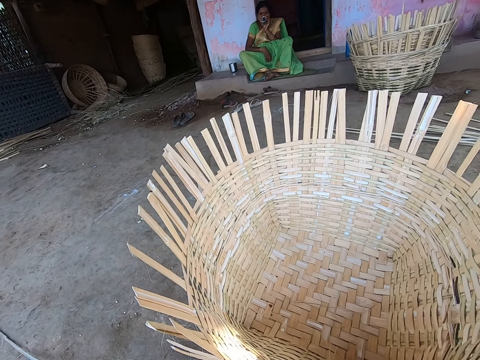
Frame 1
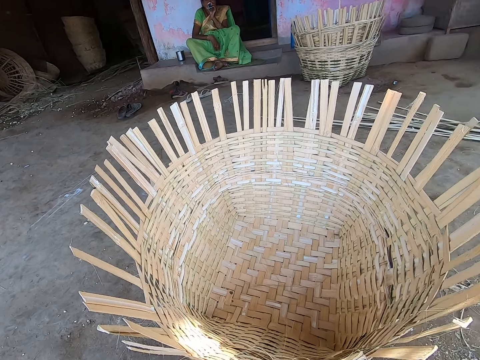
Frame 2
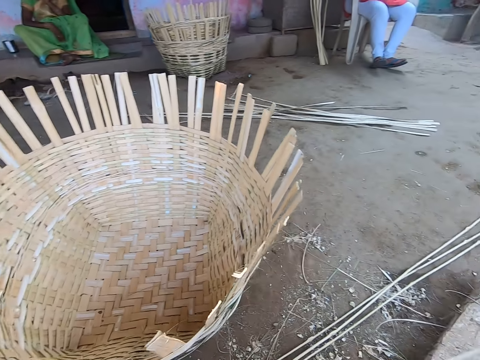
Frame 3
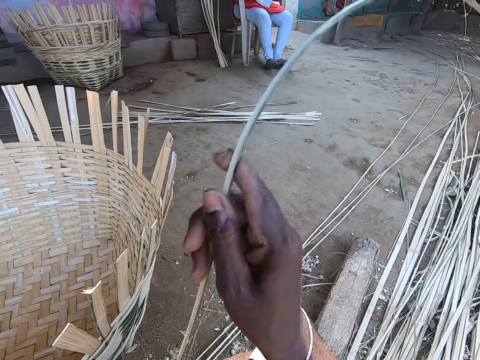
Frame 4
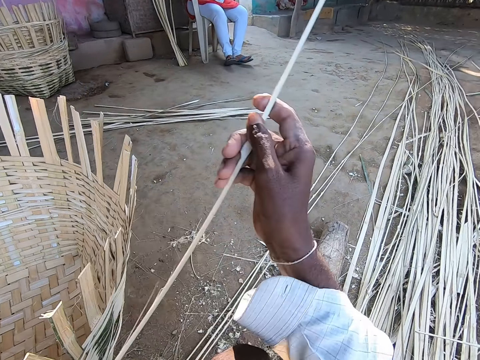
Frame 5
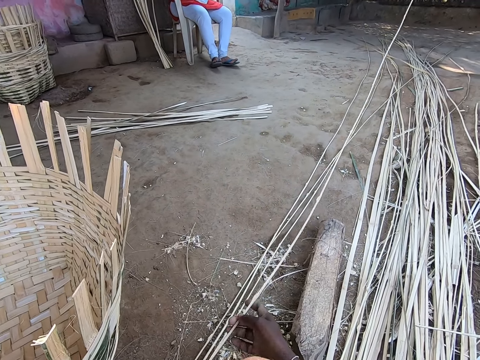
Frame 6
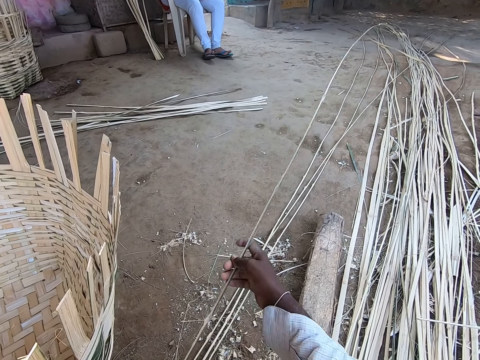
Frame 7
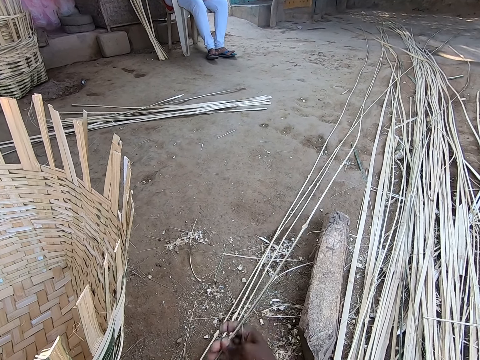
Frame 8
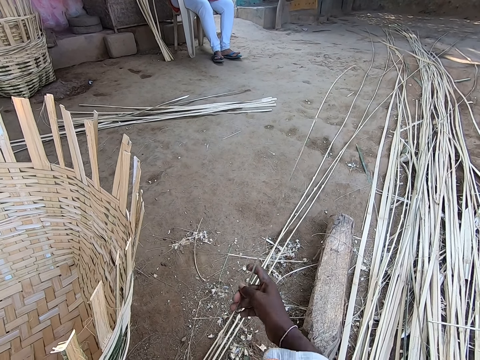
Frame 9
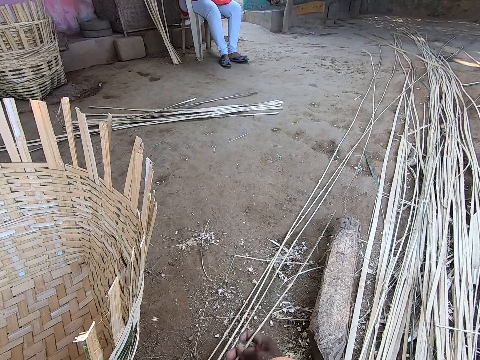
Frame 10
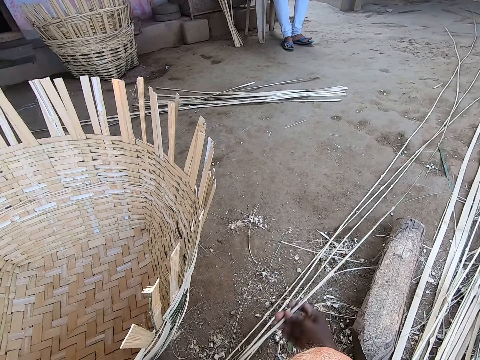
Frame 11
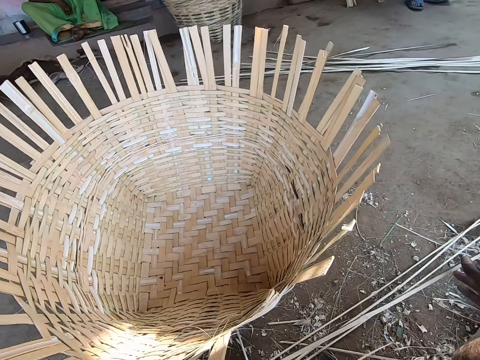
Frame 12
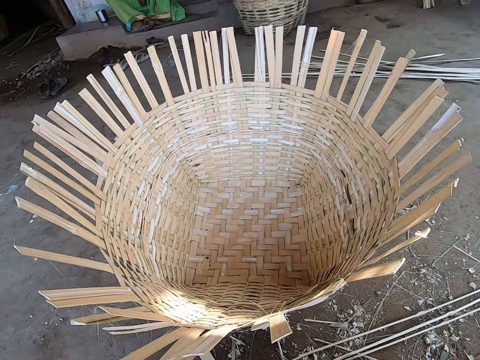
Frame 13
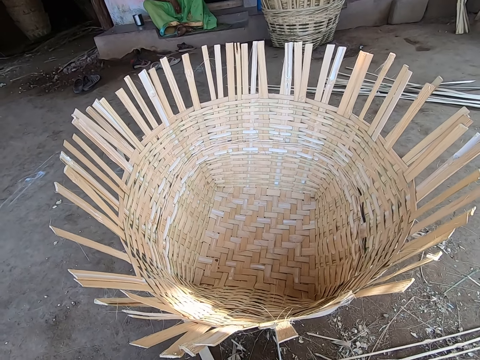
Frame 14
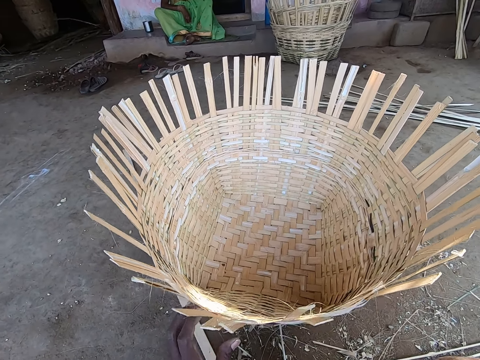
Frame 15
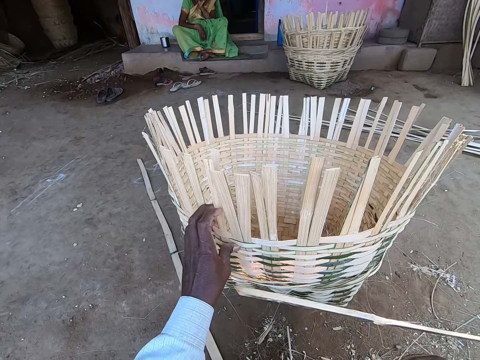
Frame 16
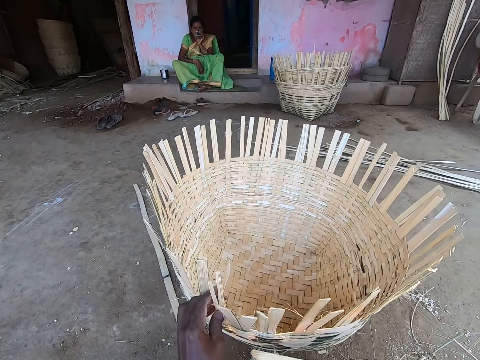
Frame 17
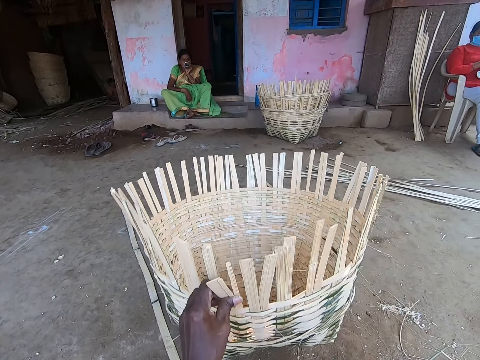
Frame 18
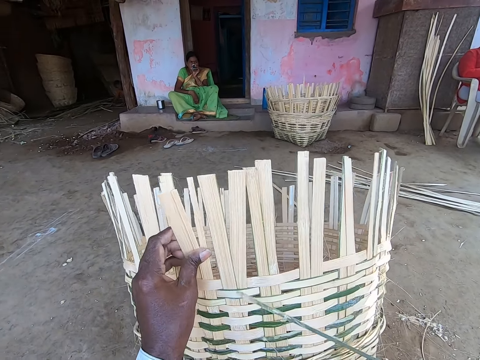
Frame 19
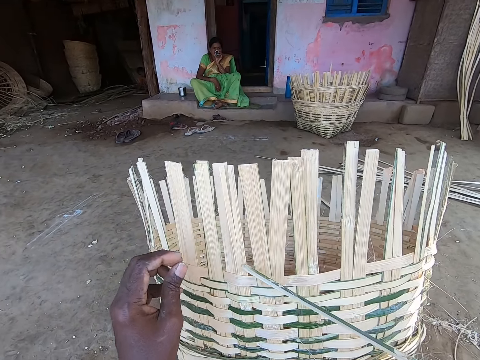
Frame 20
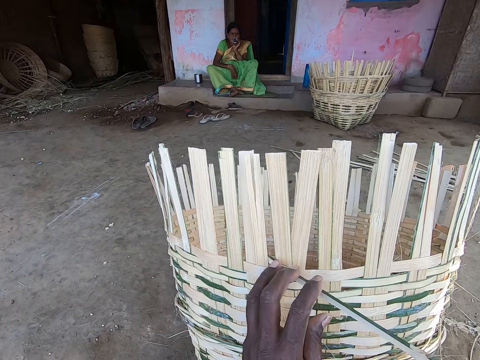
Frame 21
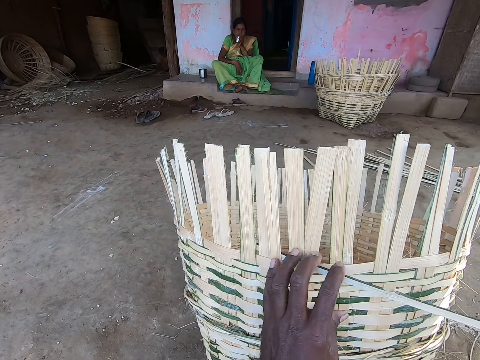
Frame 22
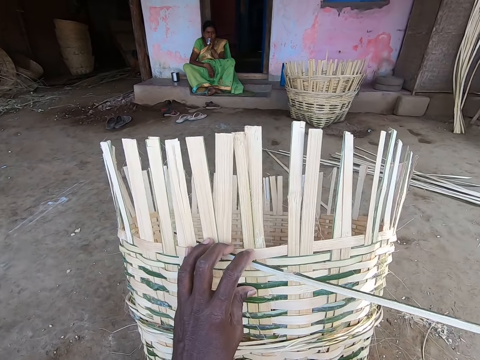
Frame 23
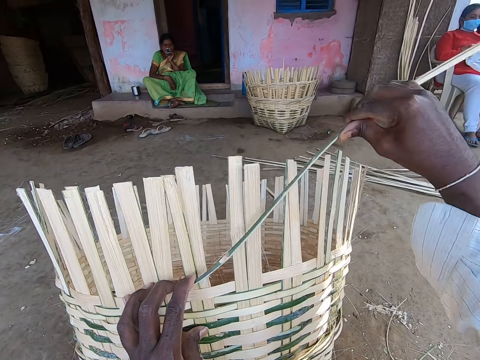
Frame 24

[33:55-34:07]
The camera wearer raises the fiber with his right hand. He aligns the fiber with the fibers on the ground with both hands. He grabs the basket on the ground with his left hand. He pulls the basket on the ground with his left hand. He turns the basket. He weaves the basket with the fibers with both hands. He puts sisal in the basket.

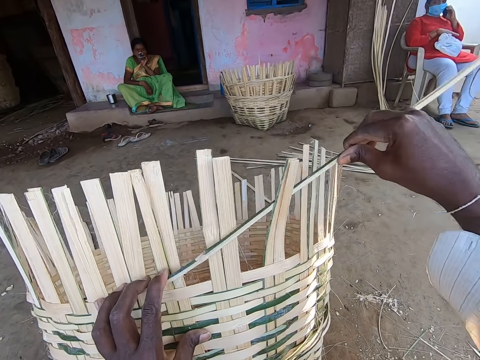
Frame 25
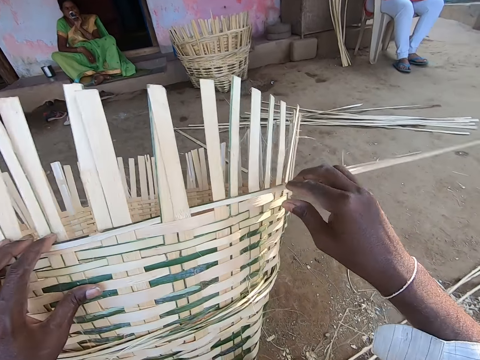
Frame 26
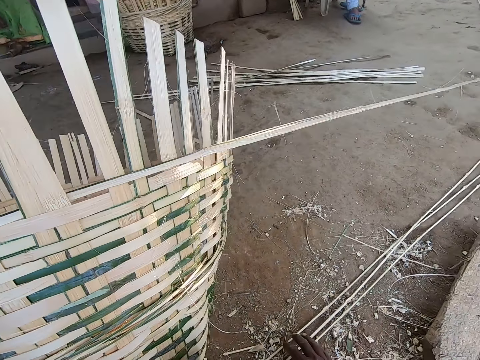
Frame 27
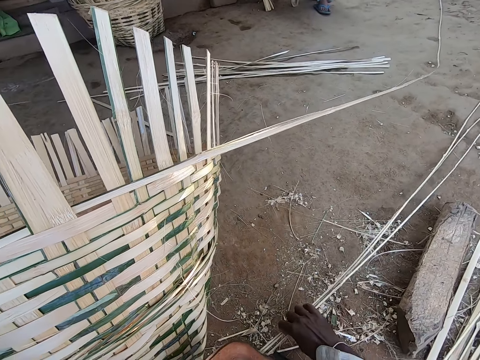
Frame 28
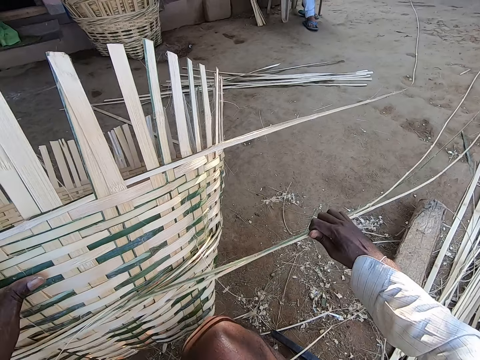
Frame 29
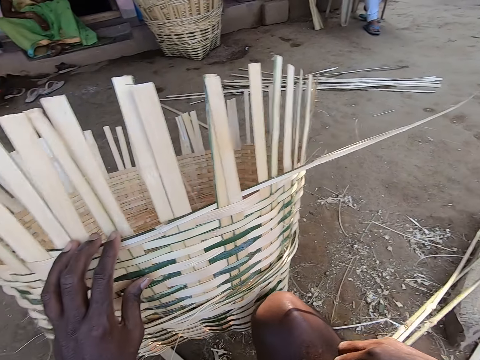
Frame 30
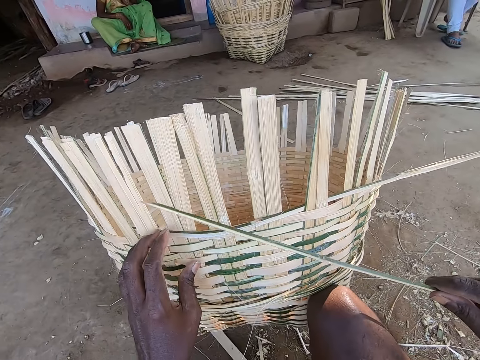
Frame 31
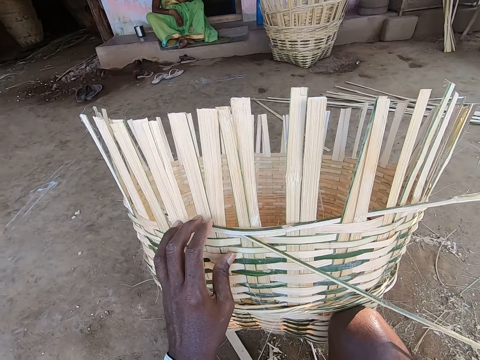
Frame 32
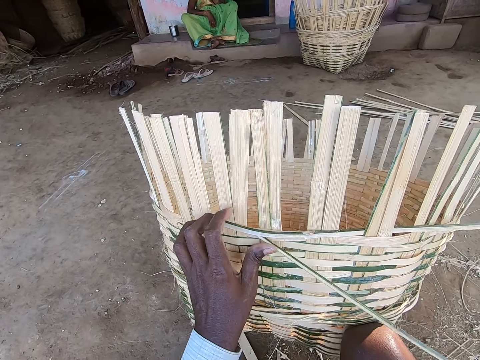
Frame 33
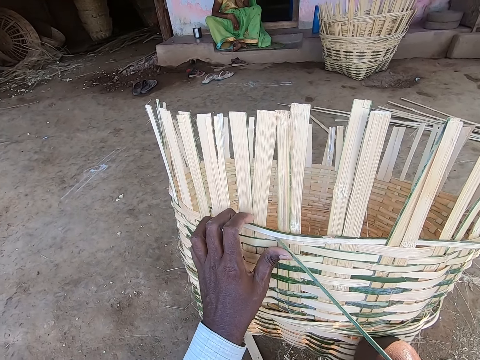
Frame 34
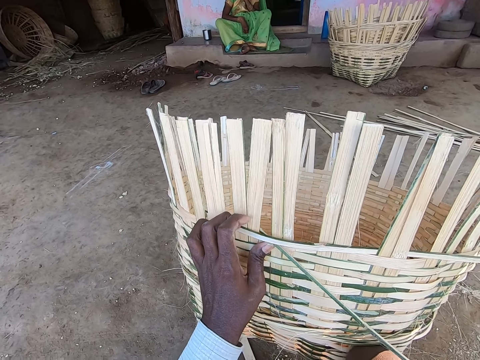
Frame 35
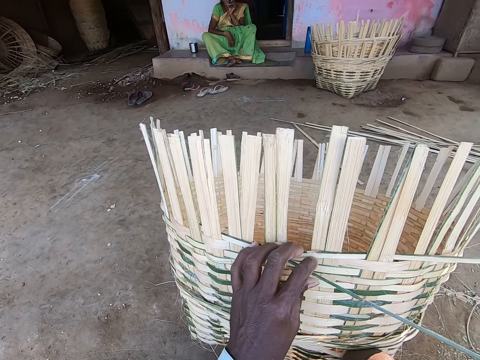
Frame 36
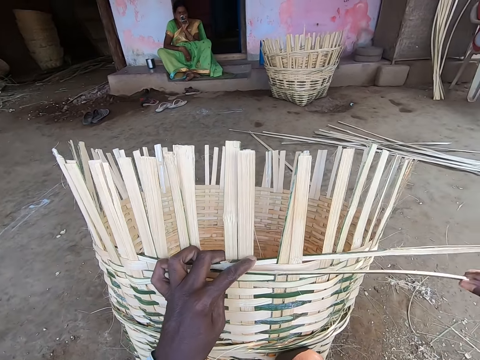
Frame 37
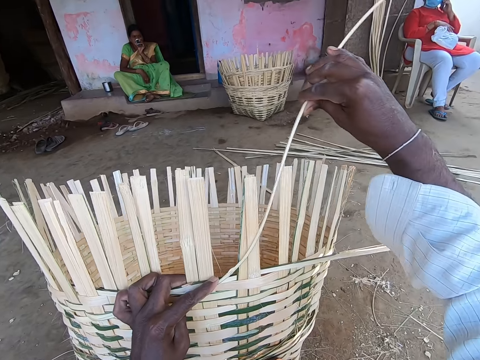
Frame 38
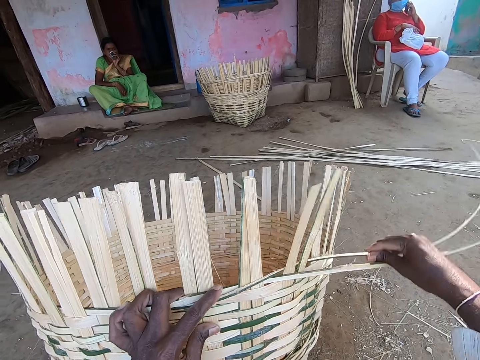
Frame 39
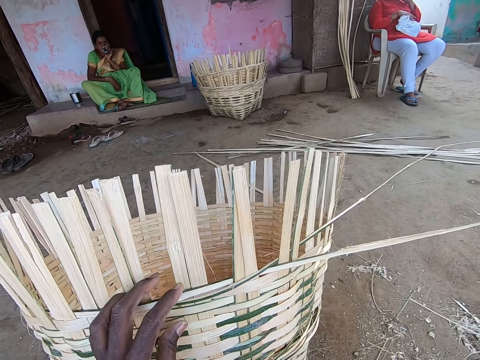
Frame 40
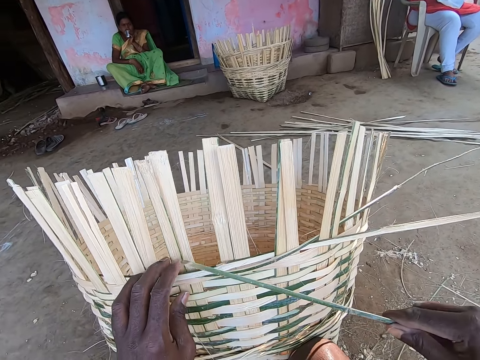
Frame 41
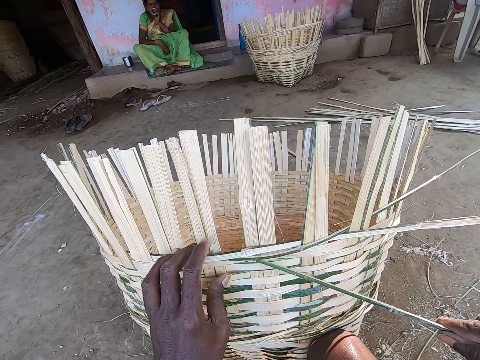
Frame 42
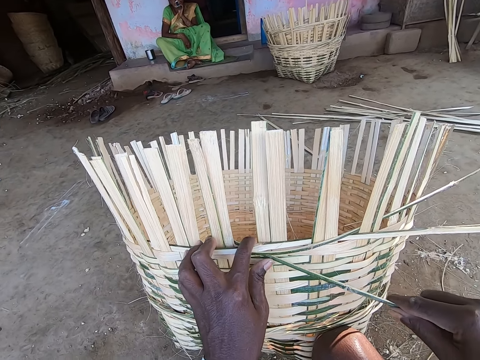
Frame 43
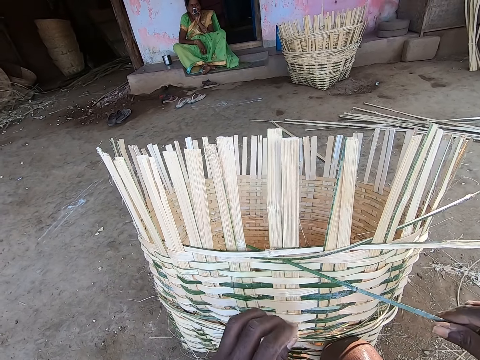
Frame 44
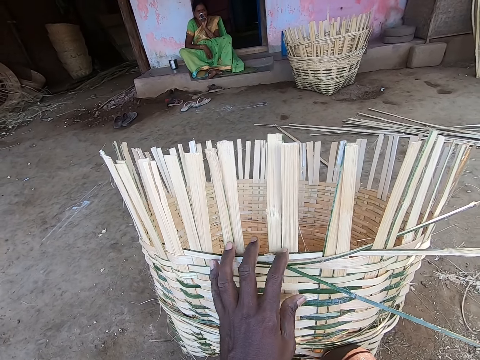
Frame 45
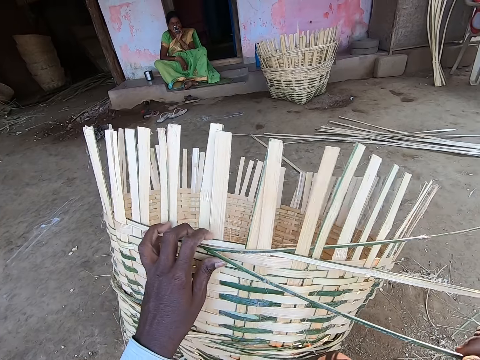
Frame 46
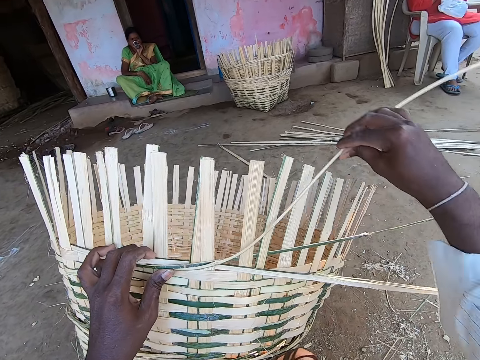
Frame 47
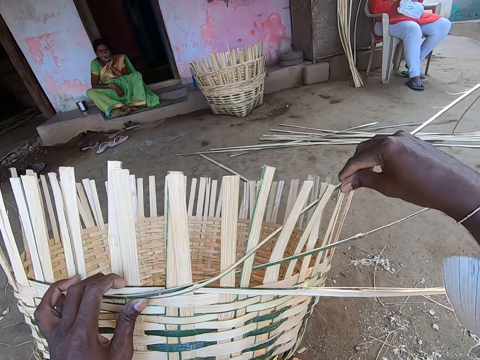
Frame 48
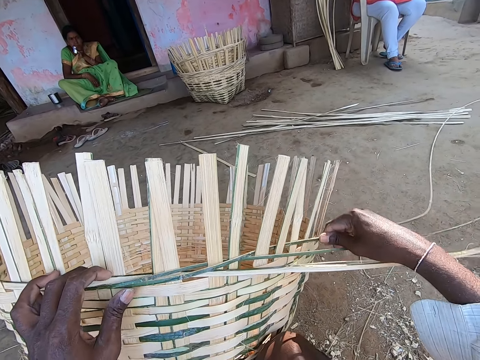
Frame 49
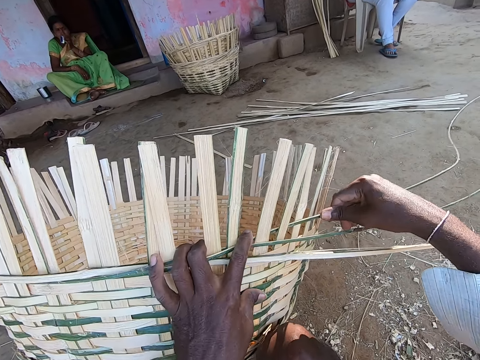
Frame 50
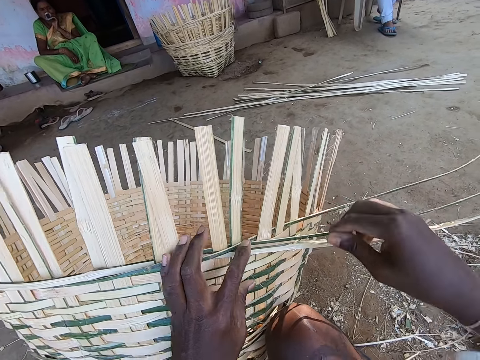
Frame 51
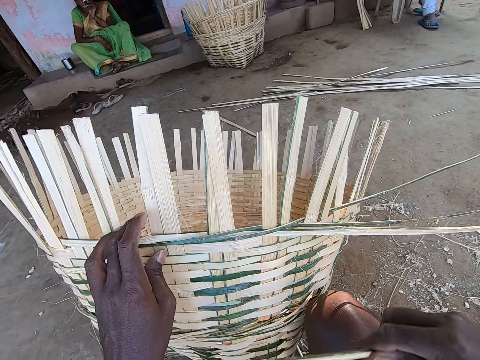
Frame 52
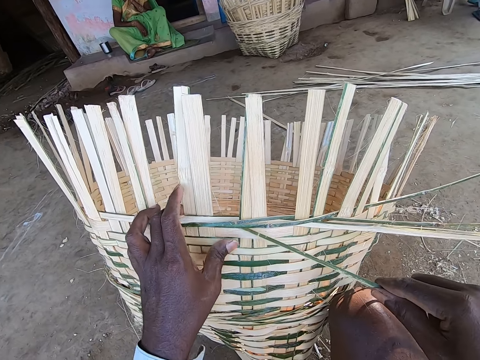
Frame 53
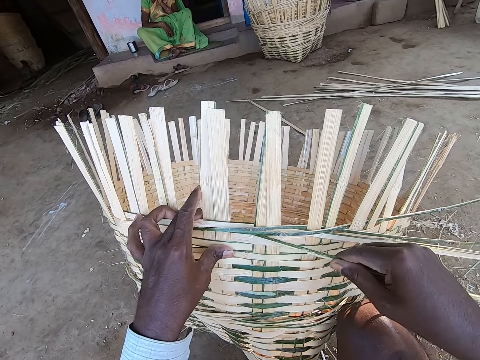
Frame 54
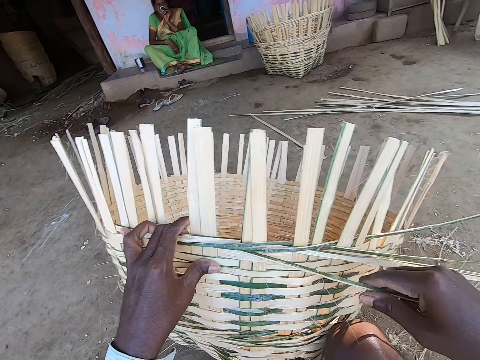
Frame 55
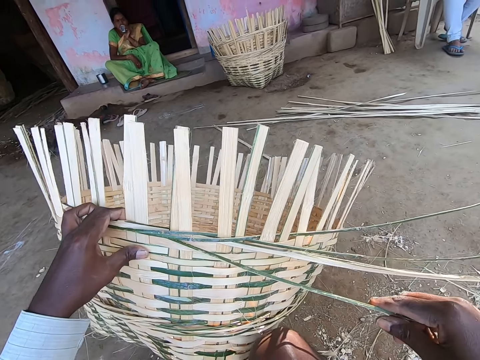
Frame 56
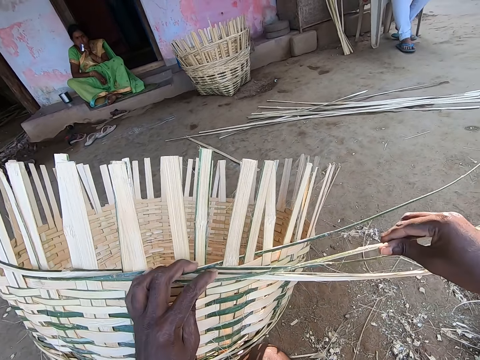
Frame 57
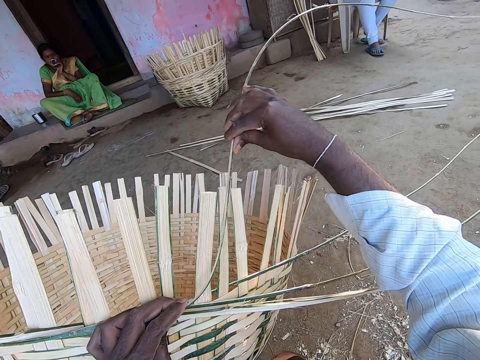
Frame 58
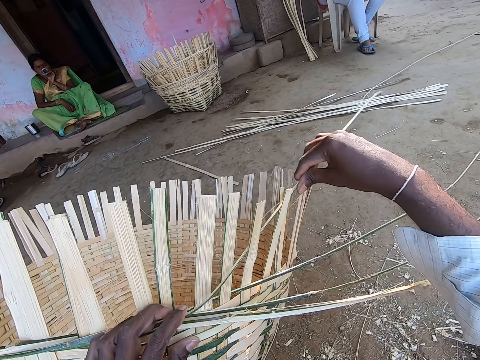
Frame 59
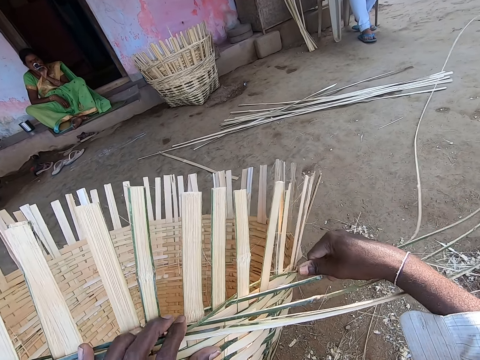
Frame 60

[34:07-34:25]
The camera wearer takes the fibers or sisal from the ground with his right hand. He places the fibers in his right hand on his lap. He weaves the basket with the fiber with both hands. He puts the sisal in the basket. He takes a fiber from his lap with his right hand. He weaves the basket with the fiber with both hands.
